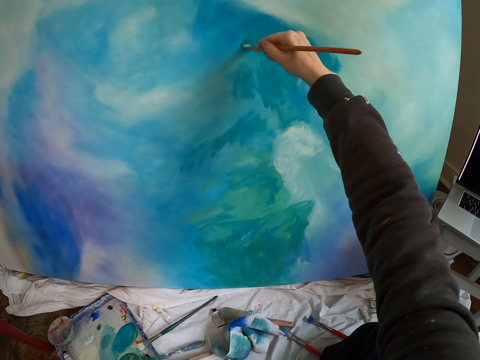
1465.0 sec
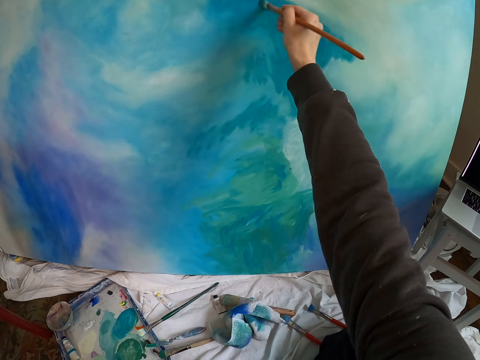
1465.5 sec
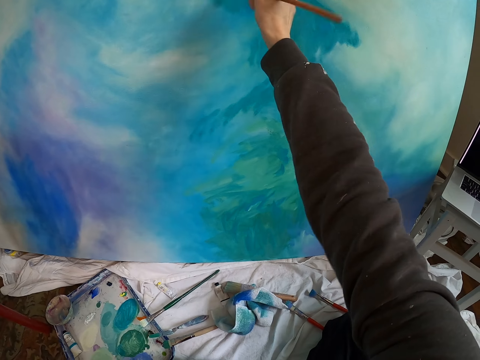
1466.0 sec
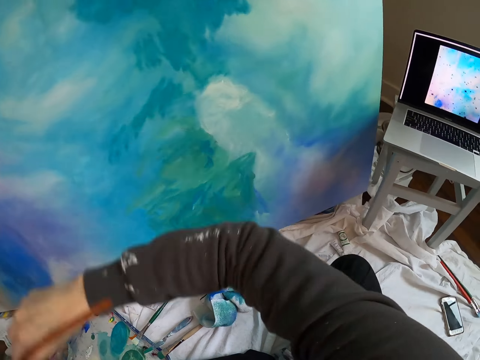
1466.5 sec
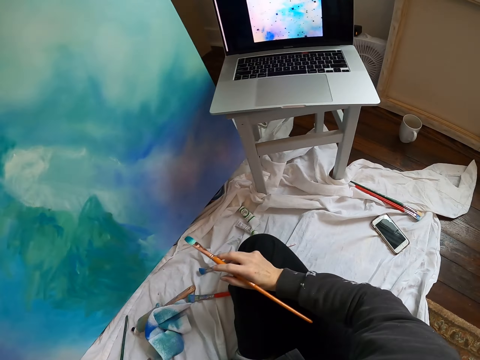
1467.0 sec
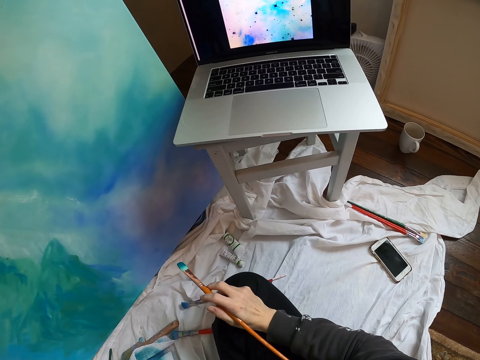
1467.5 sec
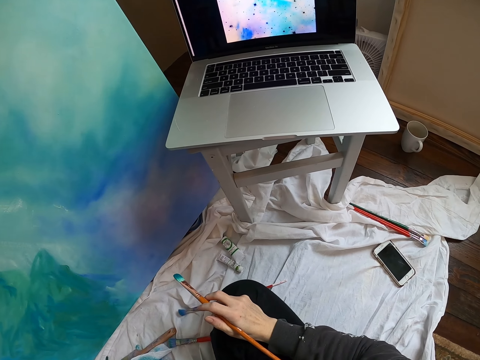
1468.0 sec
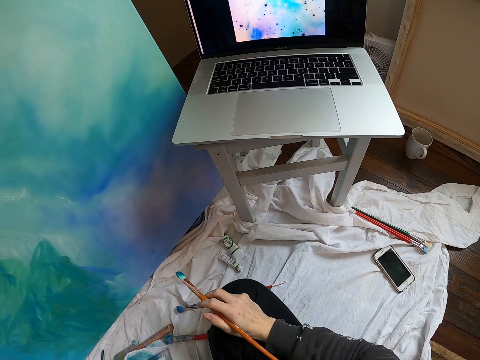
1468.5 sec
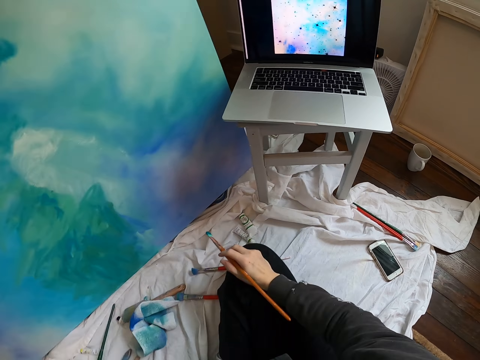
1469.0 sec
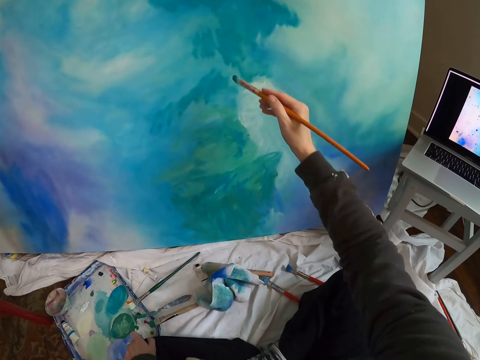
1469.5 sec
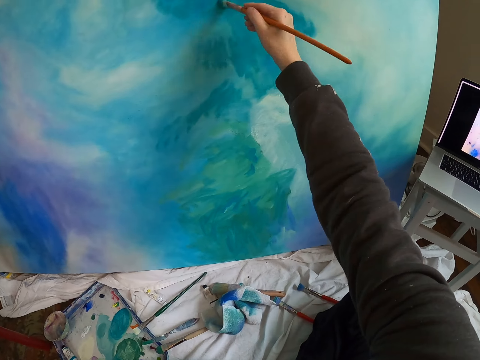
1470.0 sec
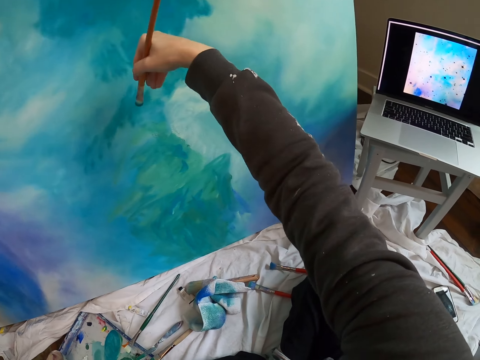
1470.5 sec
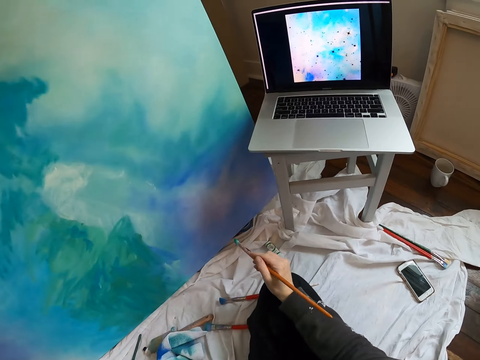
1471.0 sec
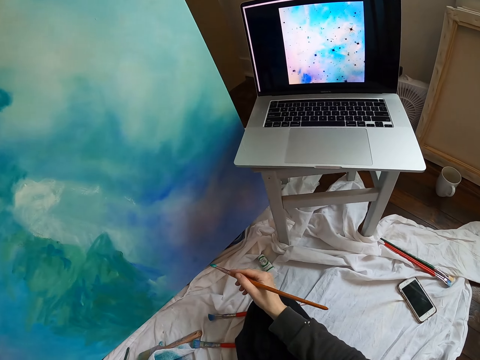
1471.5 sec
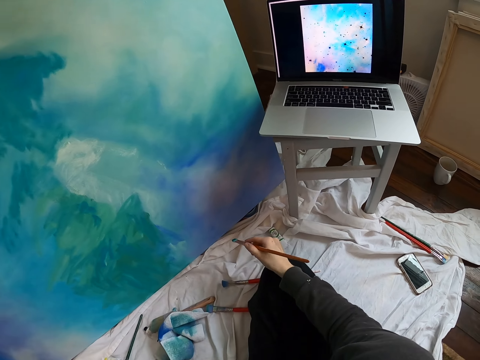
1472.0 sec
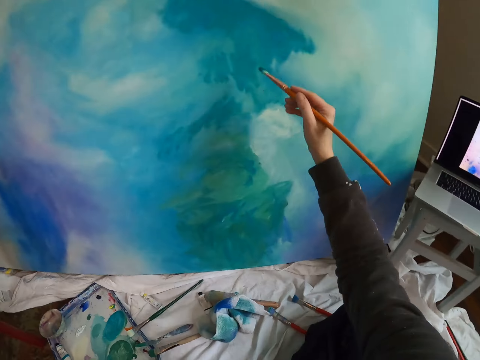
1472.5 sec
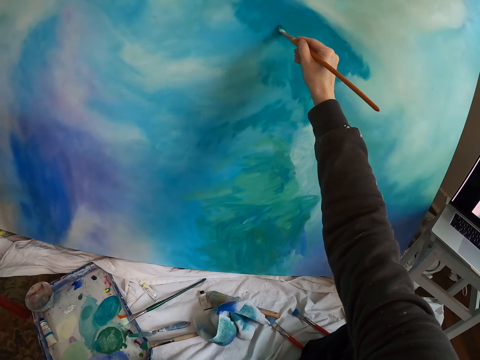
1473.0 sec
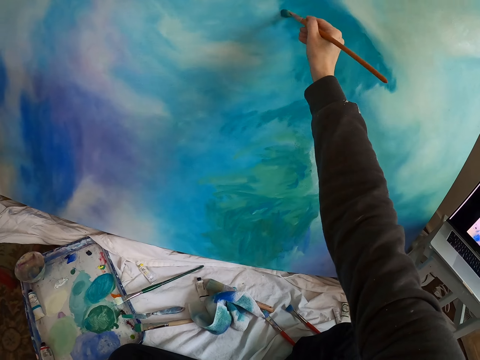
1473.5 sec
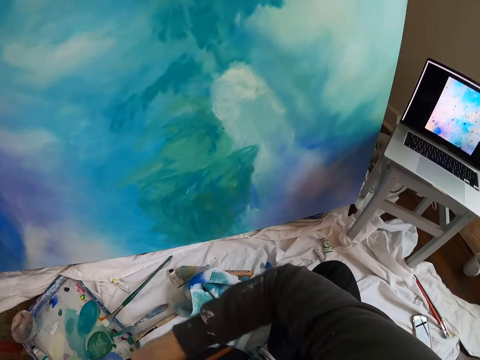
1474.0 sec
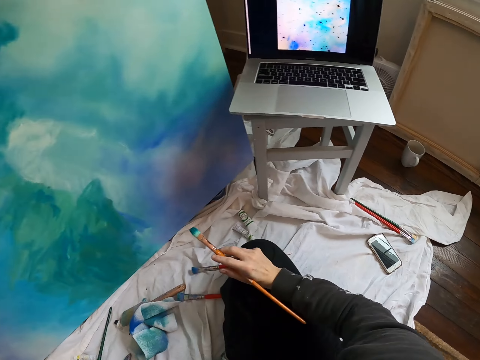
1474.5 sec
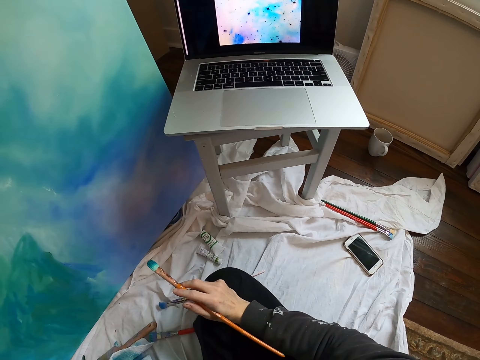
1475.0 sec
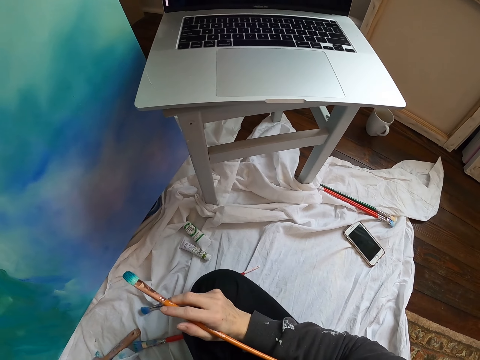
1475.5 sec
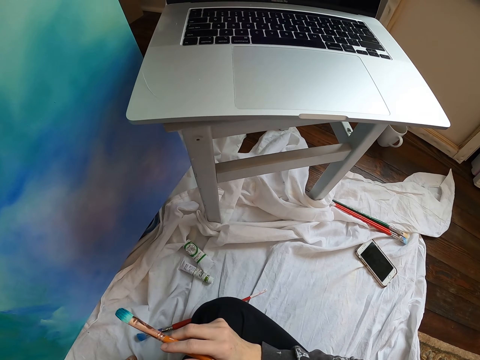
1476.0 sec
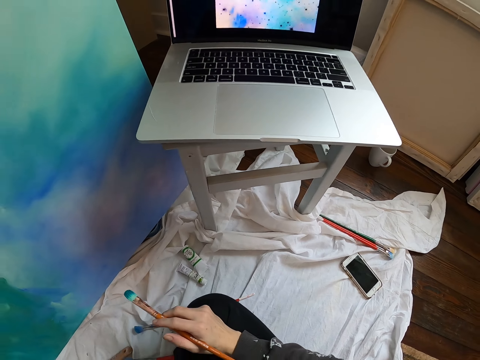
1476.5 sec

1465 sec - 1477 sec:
The camera wearer moves the right hand and looks at the laptop. They lift the pen brush and paint the board with the pen brush. They rub the paint brush on the canvas. They move the right hand and look at the laptop. They lift the pen brush and paint the board with the pen brush. They move the right hand and look at the laptop.

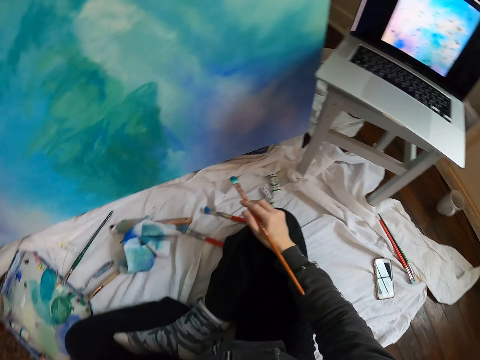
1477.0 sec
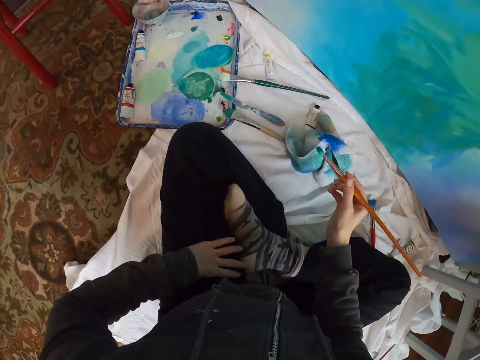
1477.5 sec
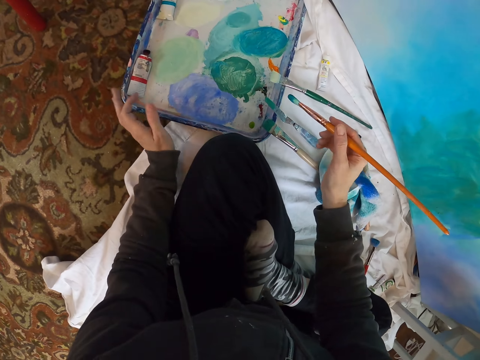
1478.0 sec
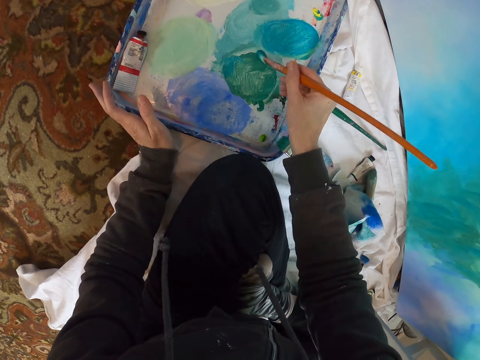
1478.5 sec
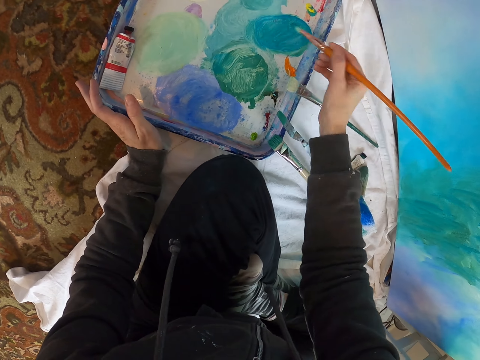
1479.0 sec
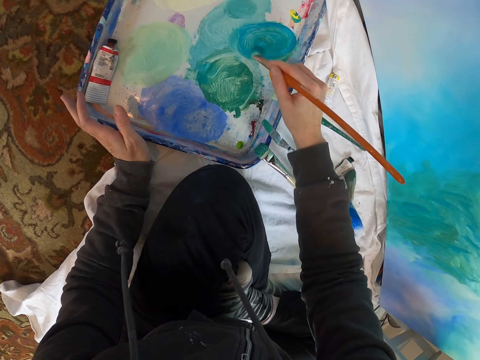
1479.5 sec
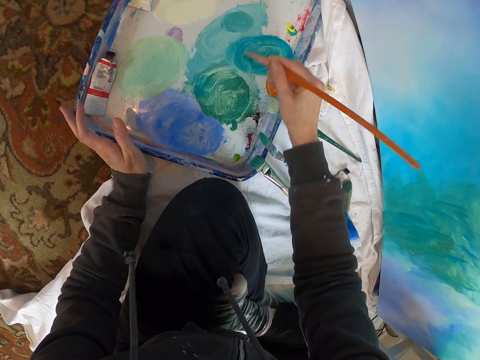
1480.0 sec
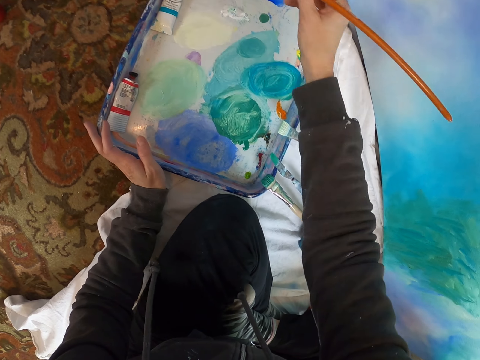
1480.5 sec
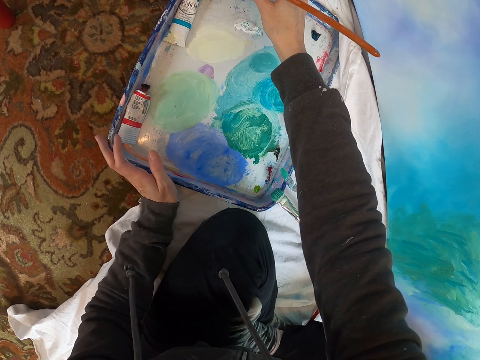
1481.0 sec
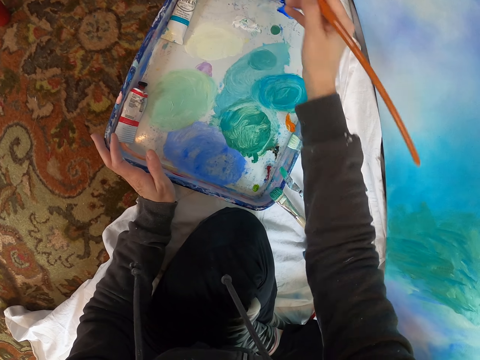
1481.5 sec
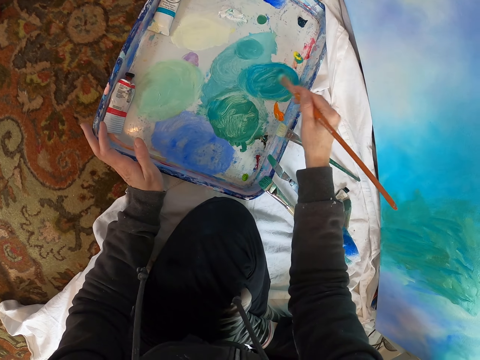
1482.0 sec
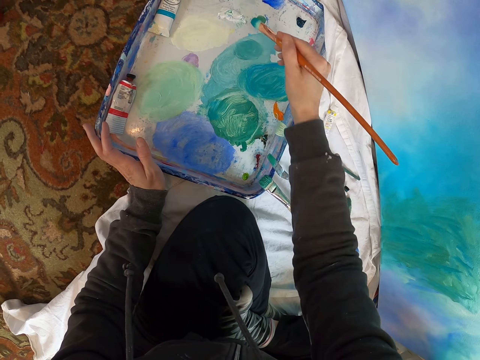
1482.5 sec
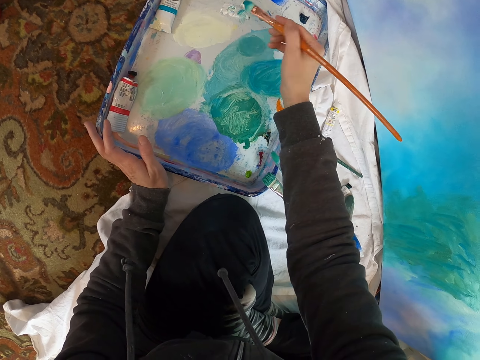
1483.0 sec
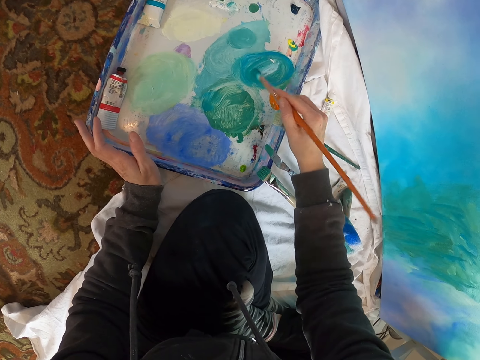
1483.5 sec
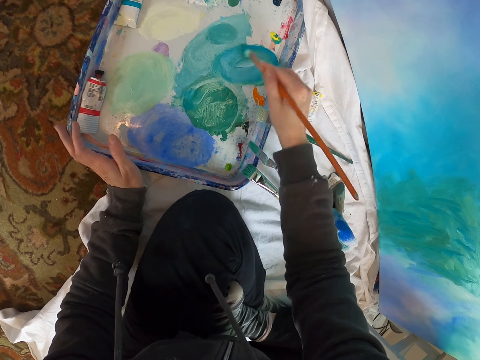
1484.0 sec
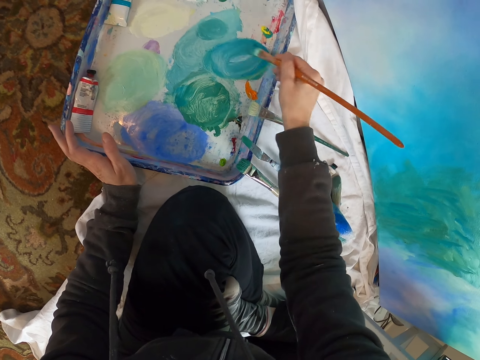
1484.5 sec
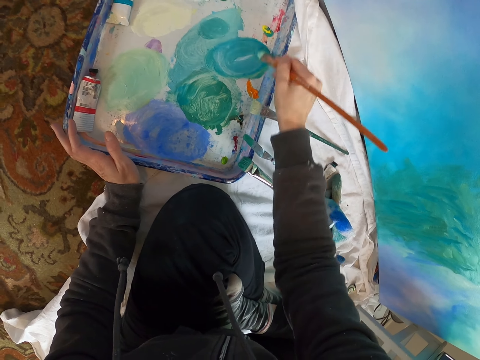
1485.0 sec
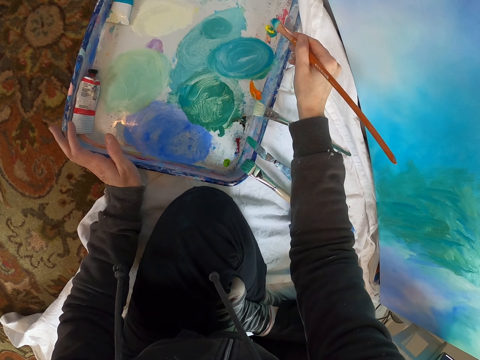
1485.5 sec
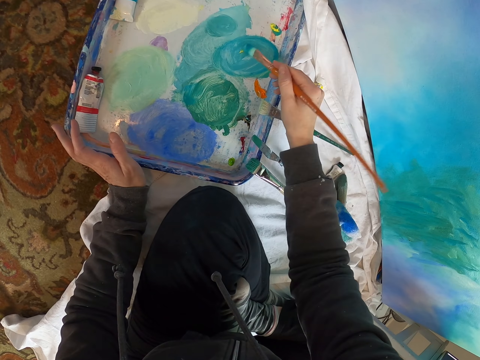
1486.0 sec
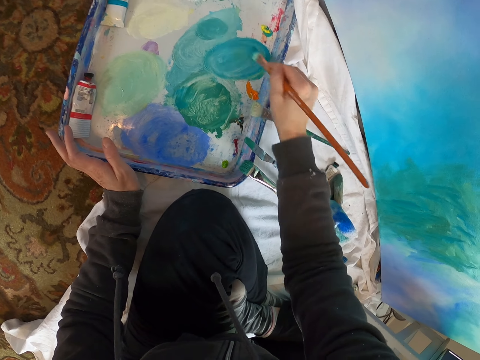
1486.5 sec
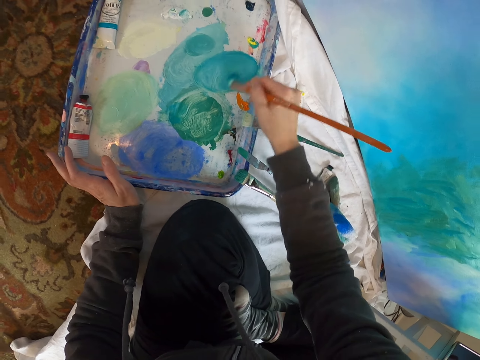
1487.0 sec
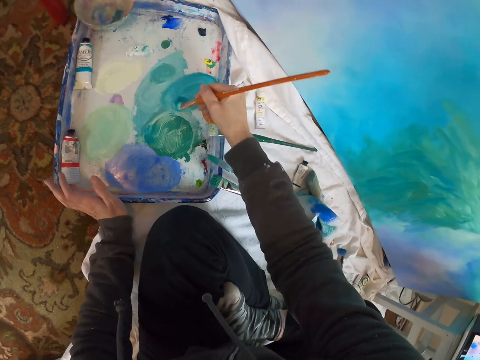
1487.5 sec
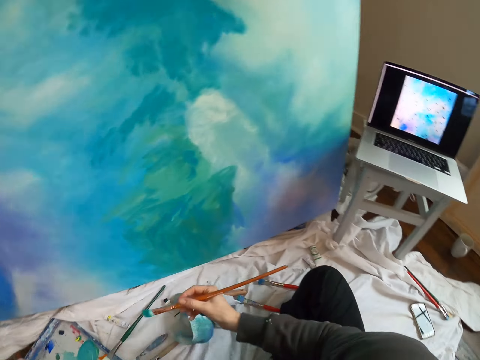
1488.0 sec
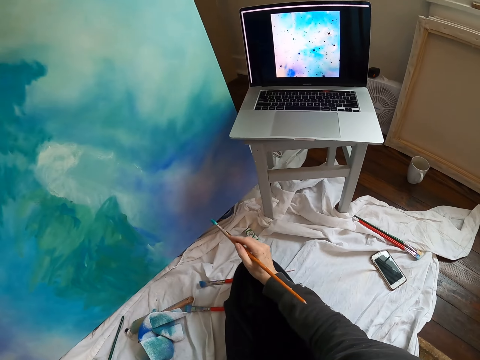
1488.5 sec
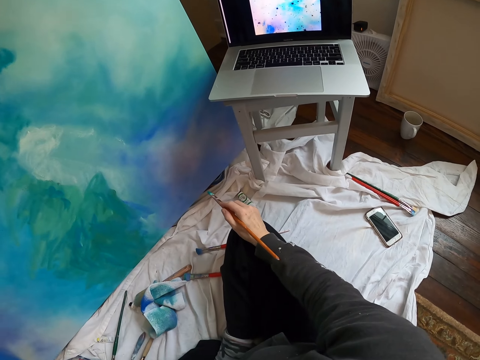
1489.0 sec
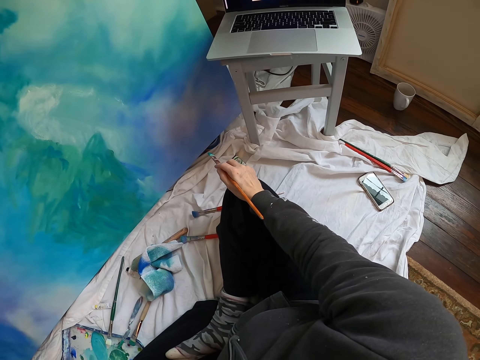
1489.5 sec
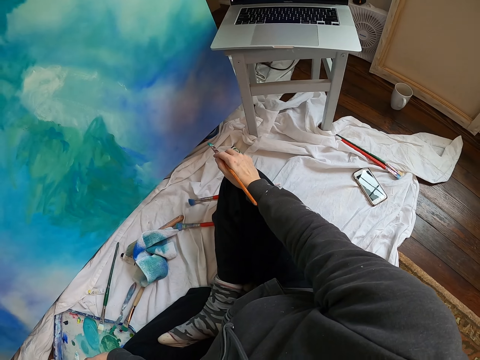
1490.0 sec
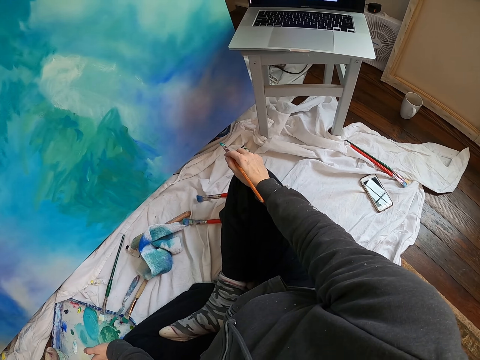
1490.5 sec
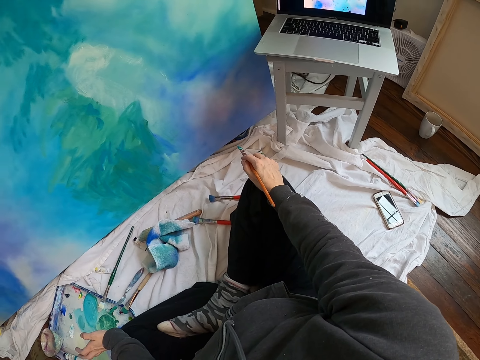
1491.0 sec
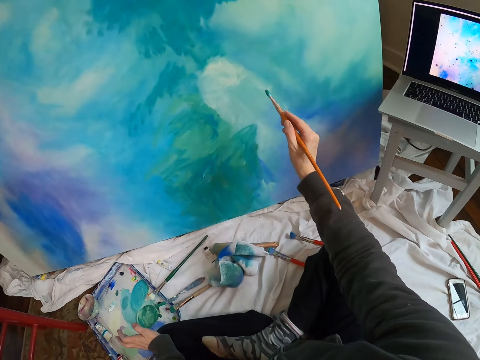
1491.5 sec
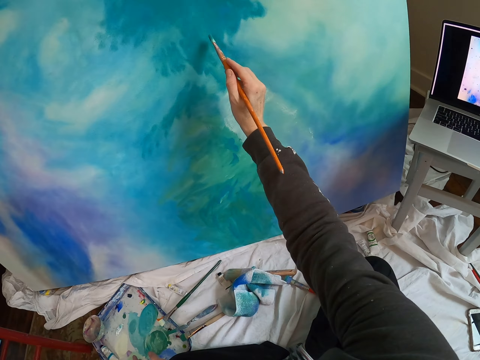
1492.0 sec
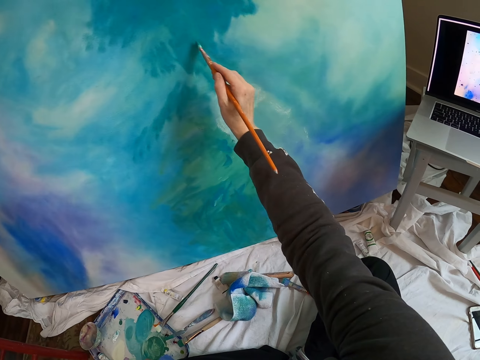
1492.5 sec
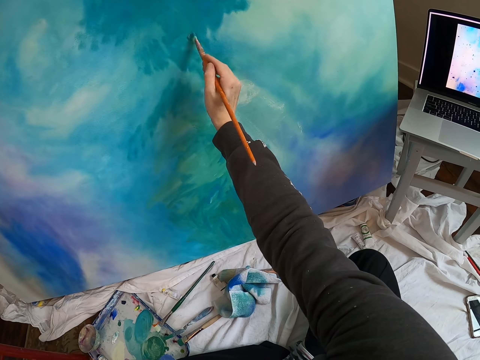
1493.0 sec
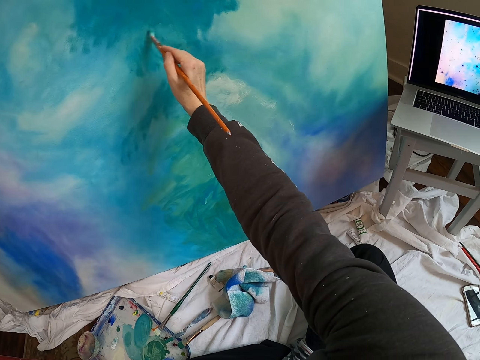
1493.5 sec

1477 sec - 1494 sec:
The camera wearer lifts the pen brush. They rub the pen brush on the paint in the paint tray. They lift the pen brush and dip the pen brush on the paint. They move the right hand and rub the pen brush on the paint. They mix the paint in the paint tray. They lift the pen brush and look at the laptop. They lift the pen brush and paint the board with the pen brush.
